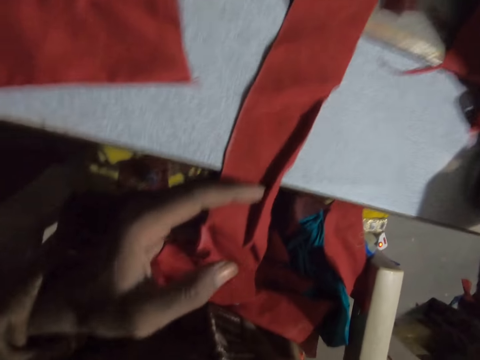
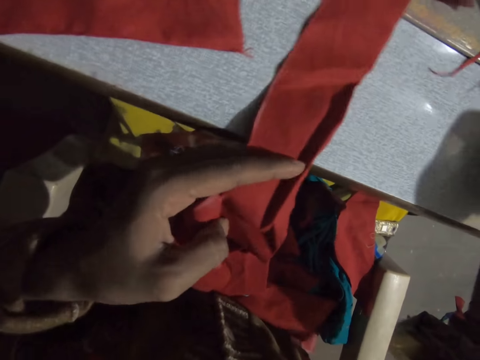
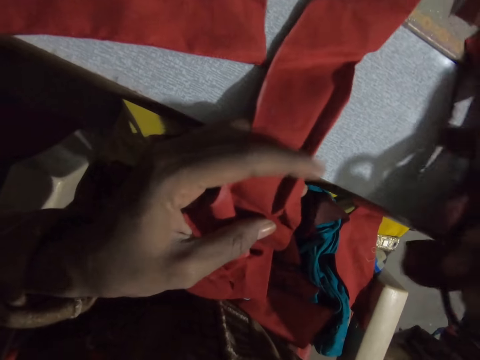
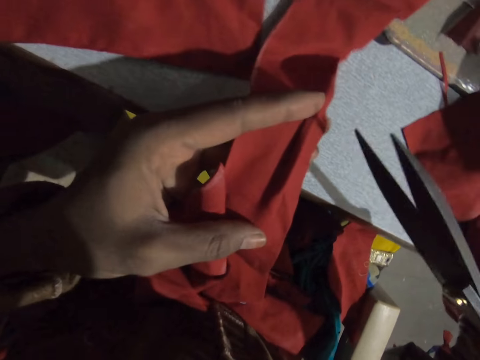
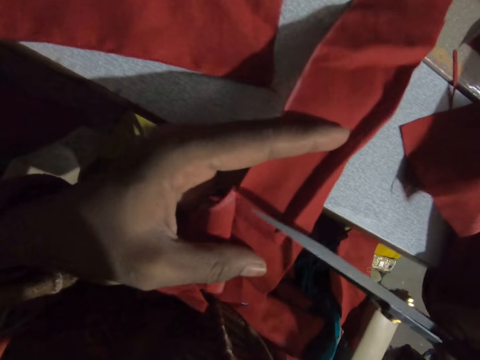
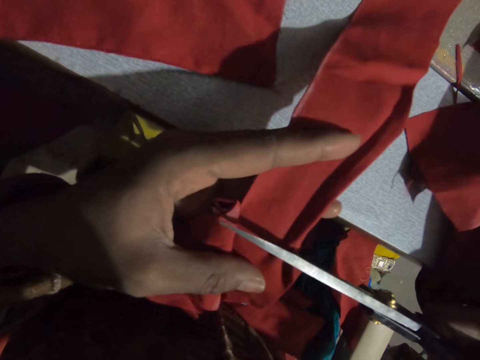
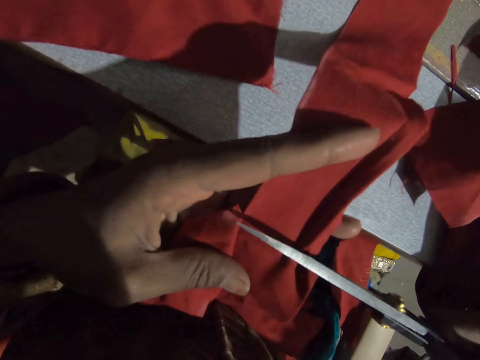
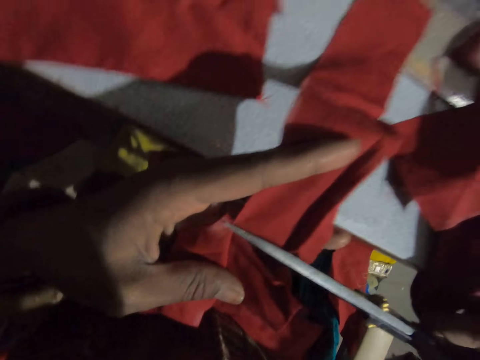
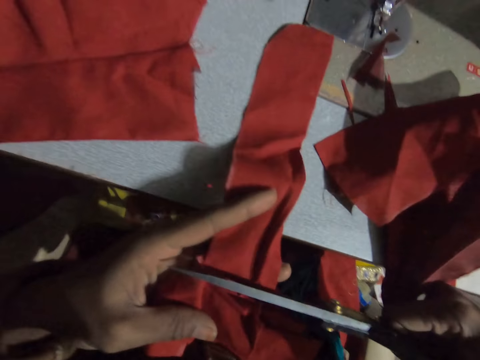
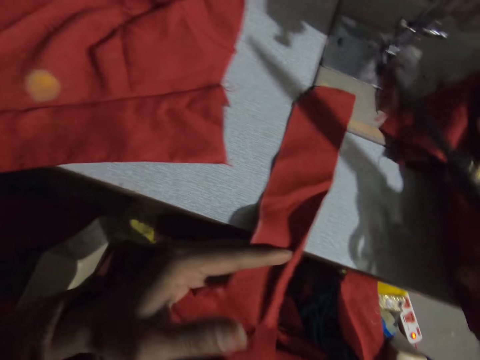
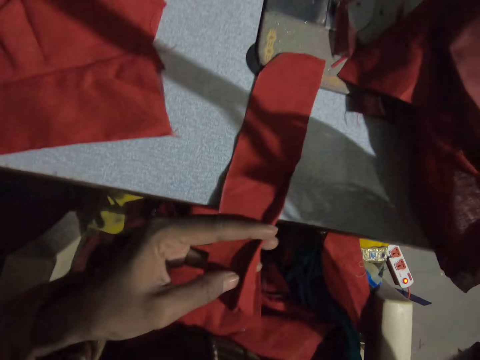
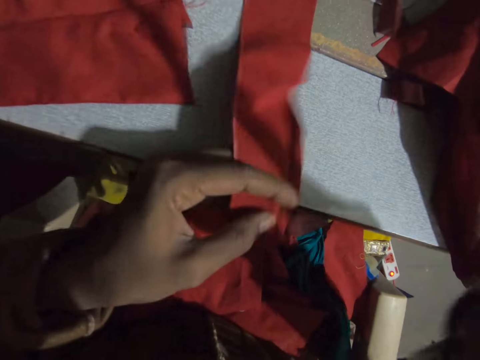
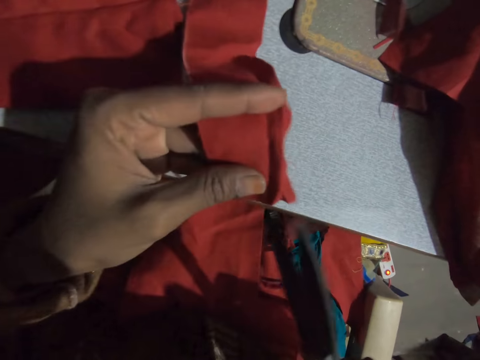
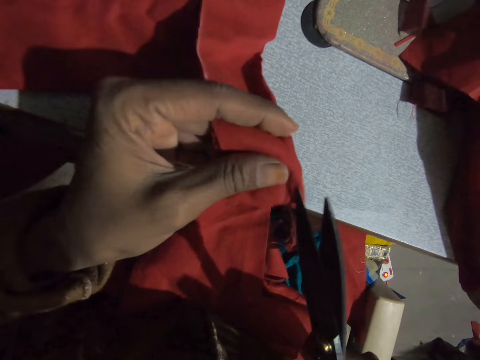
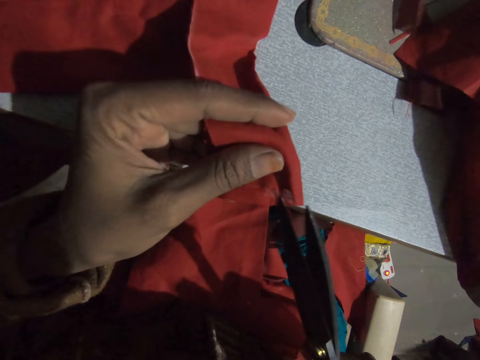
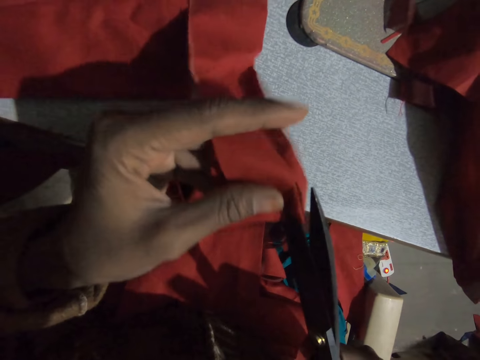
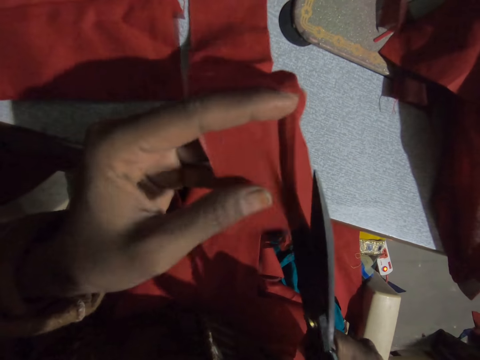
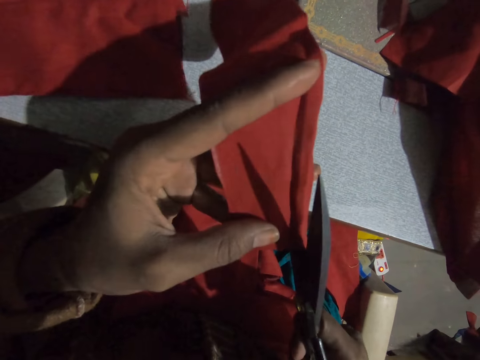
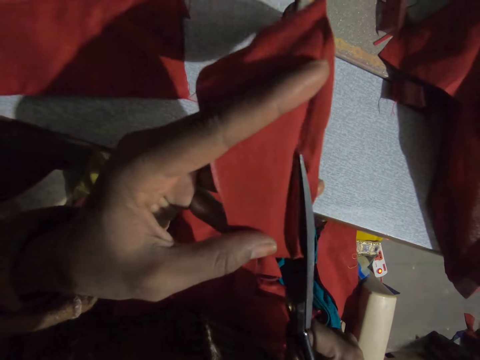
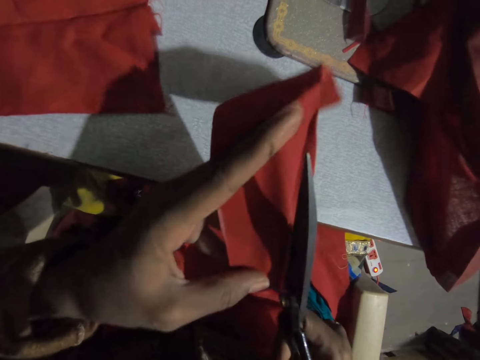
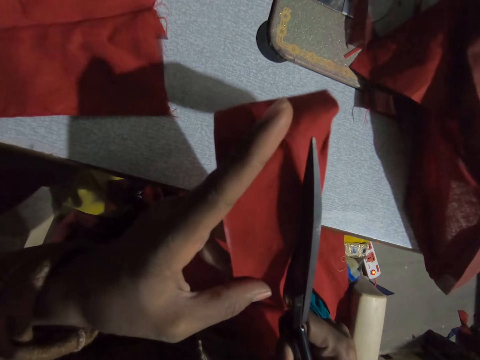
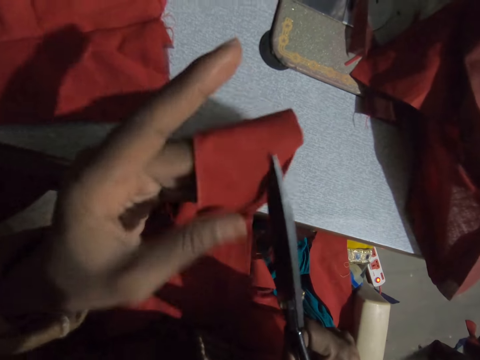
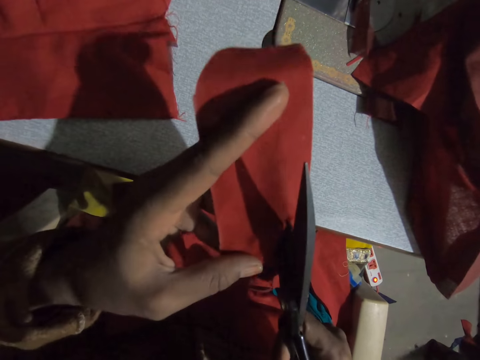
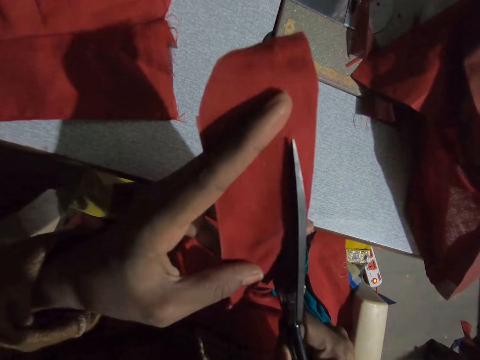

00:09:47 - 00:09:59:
The camera wearer picks up the scissors from the sewing machine. They cut the piece of cloth with the scissors.

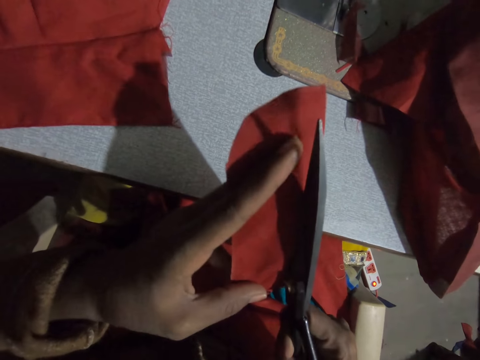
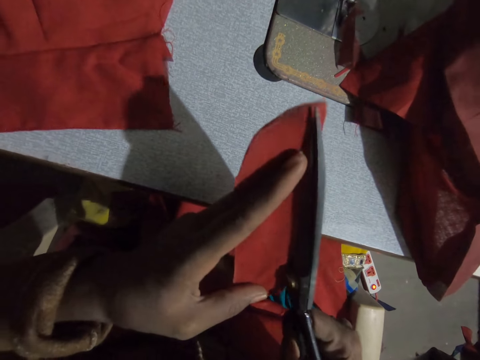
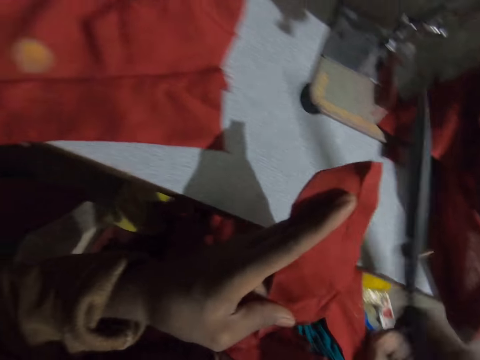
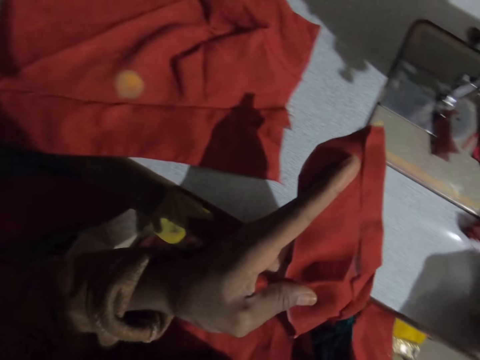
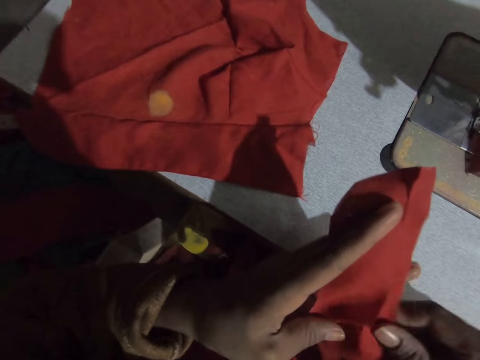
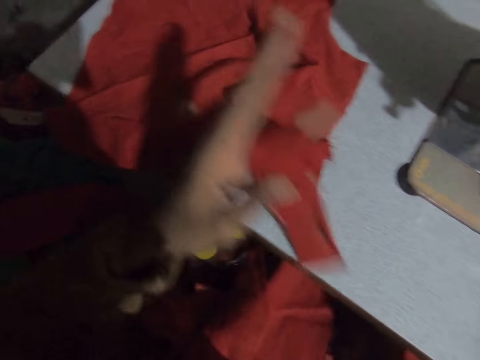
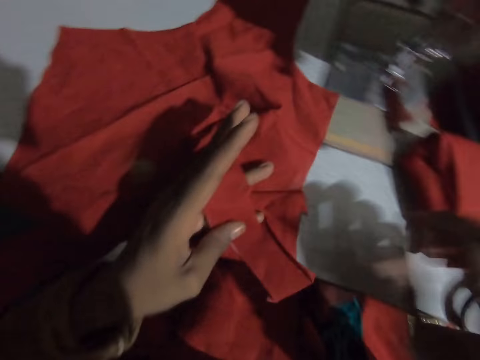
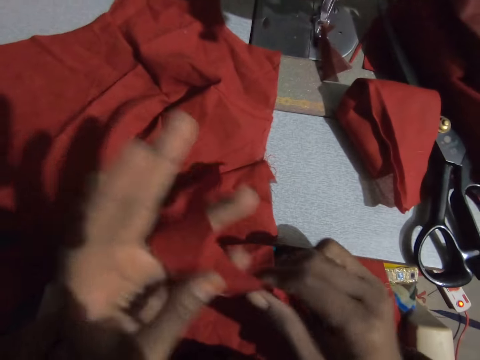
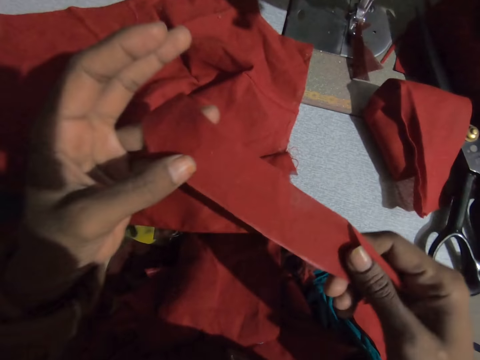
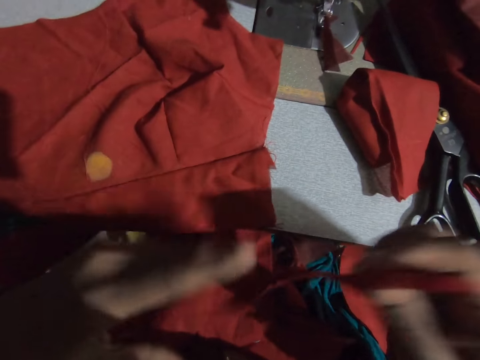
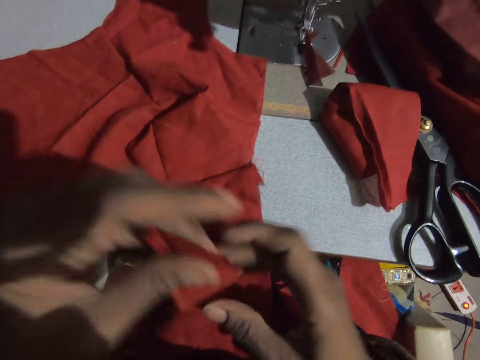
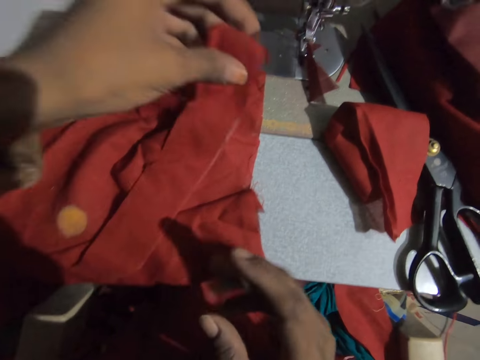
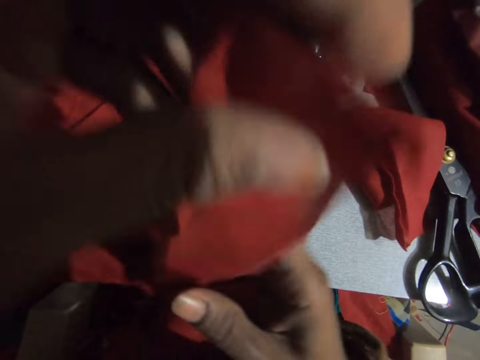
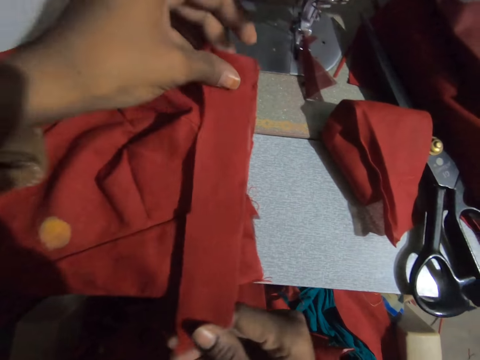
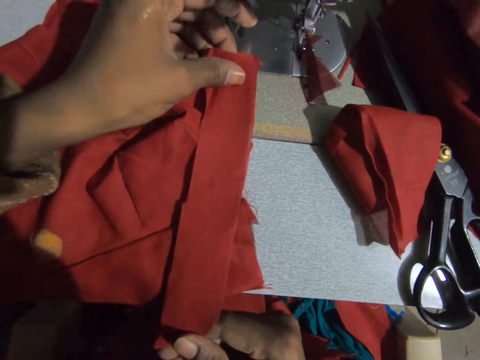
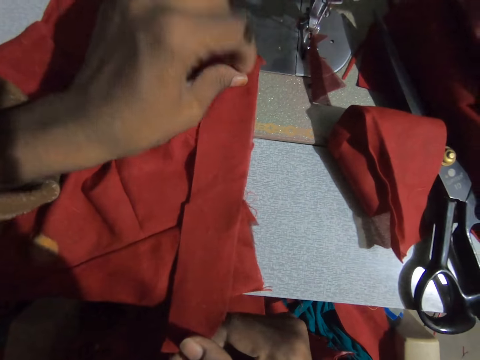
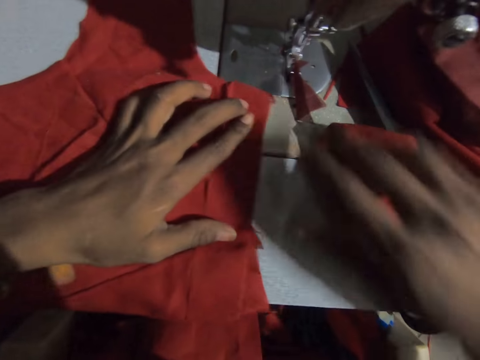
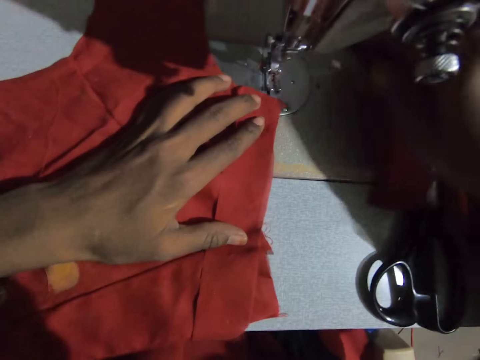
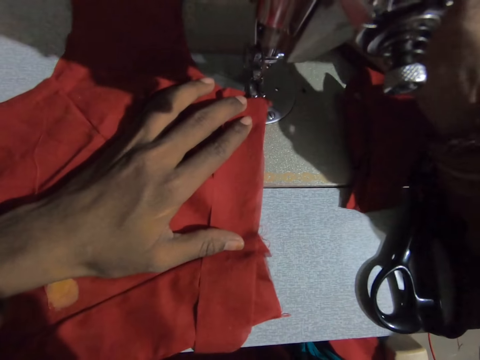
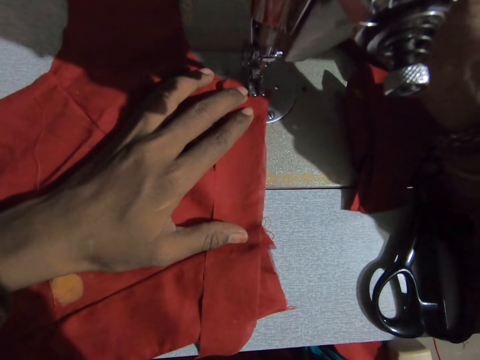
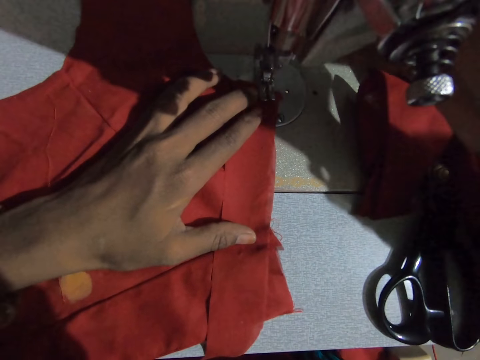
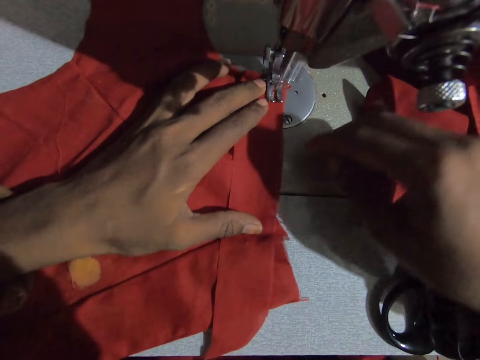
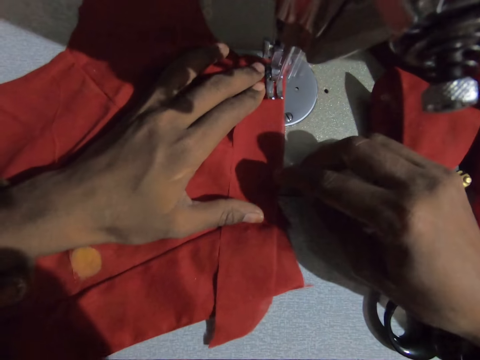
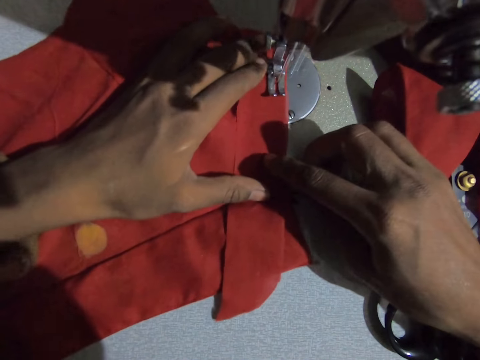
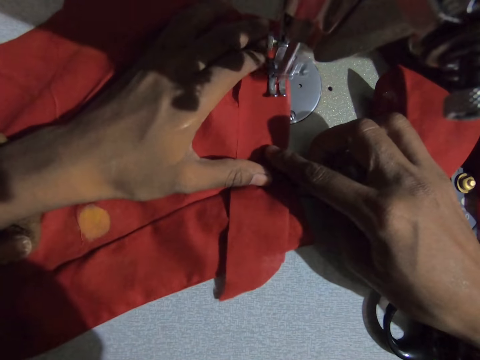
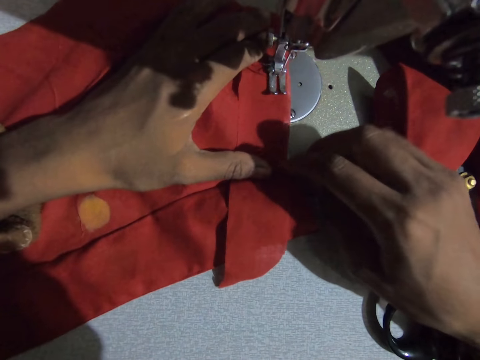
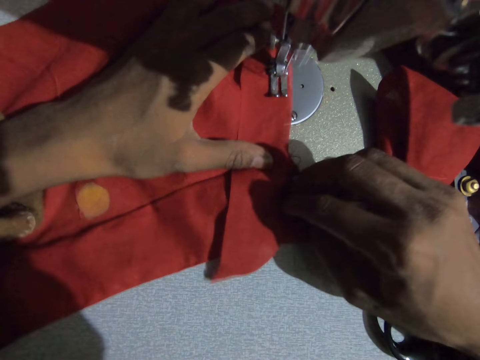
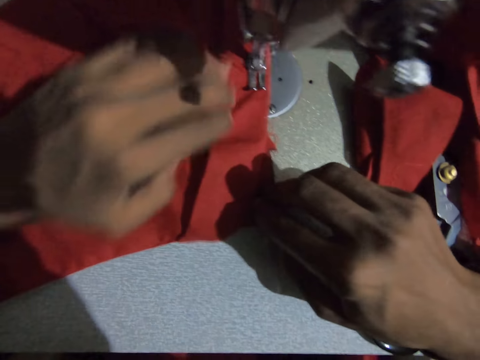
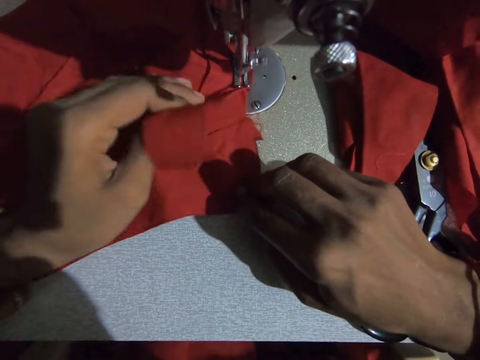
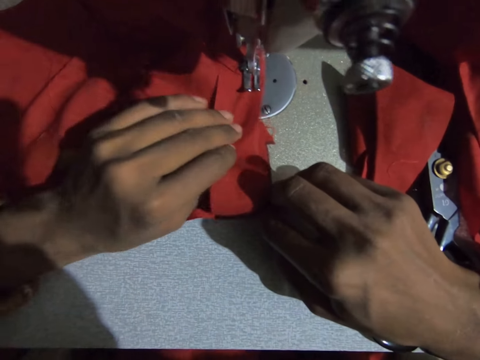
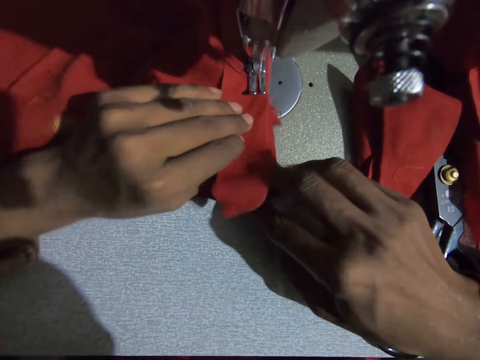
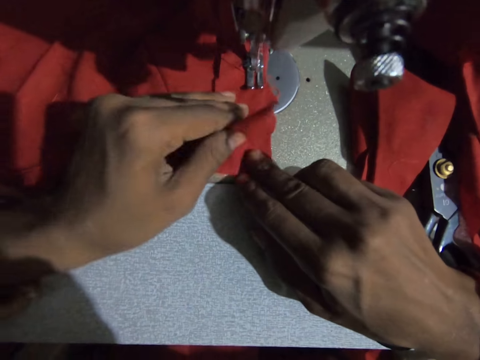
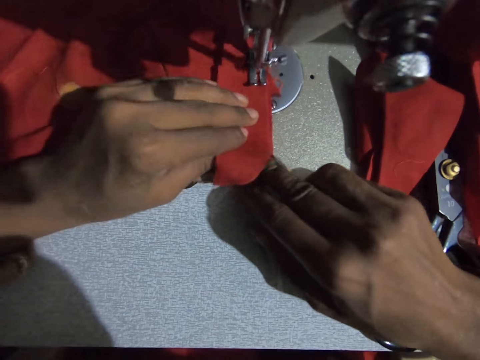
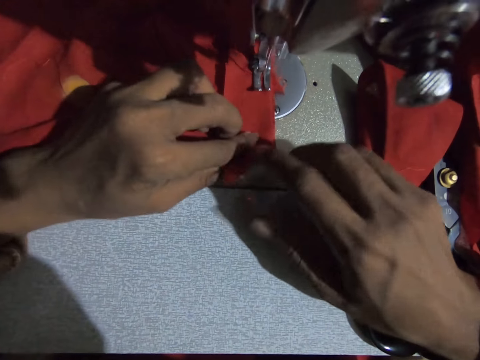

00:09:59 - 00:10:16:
The camera wearer drops the scissors on the sewing machine. They separate a piece of fabric. They move the cloths on the sewing machine. They look at the piece of fabric. They lay the piece of cloth on the cloth. They move the cloths on the sewing machine aside. They sew the cloth together on the sewing machine.
